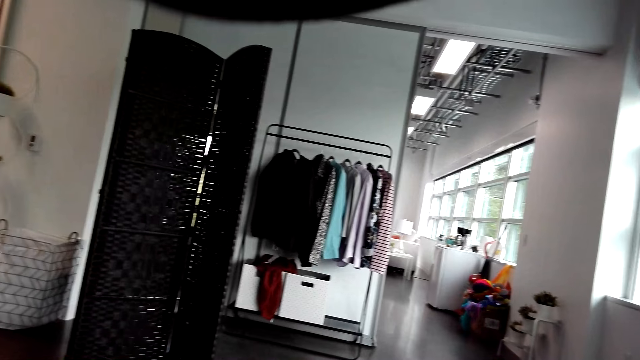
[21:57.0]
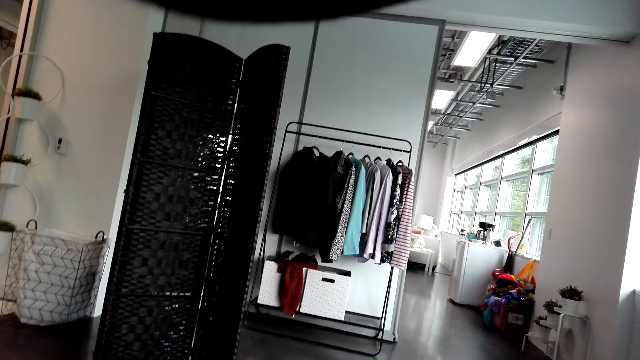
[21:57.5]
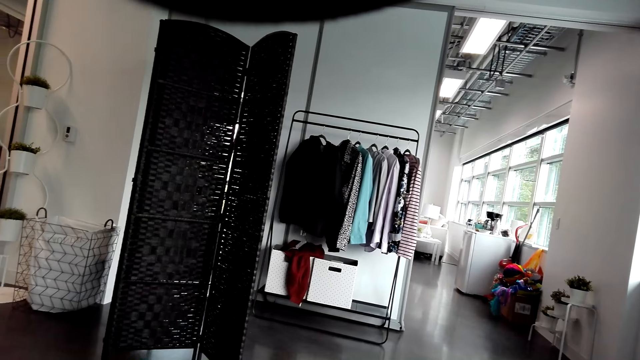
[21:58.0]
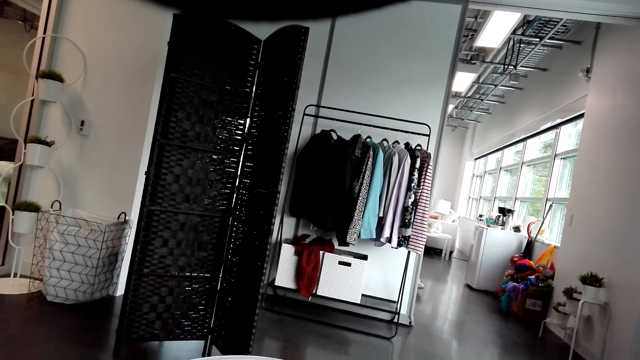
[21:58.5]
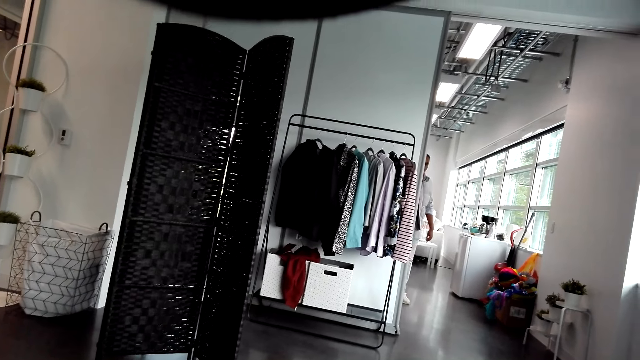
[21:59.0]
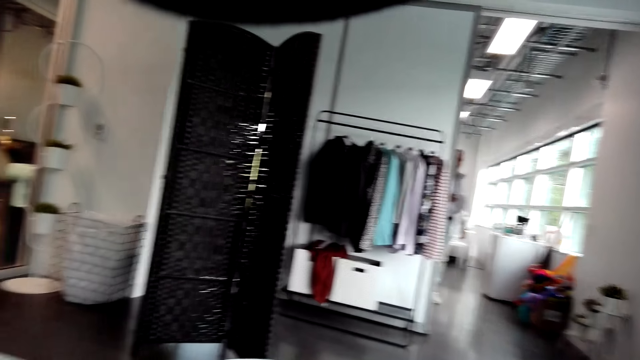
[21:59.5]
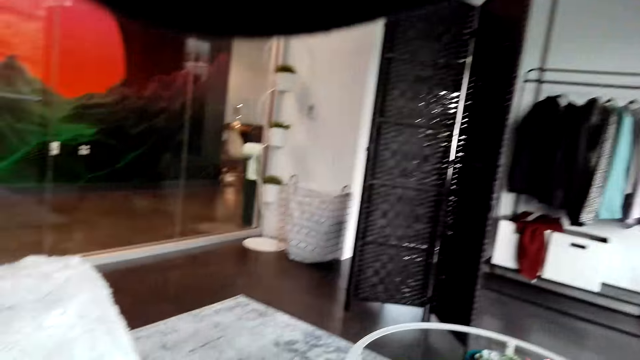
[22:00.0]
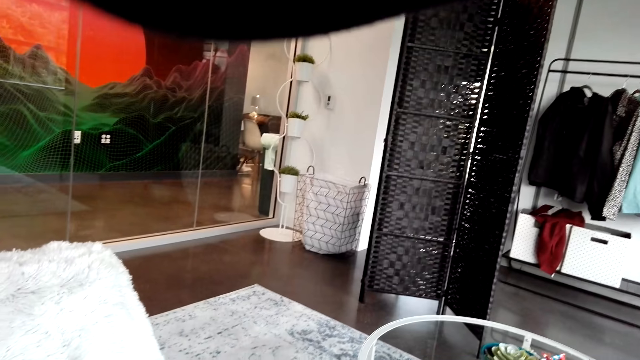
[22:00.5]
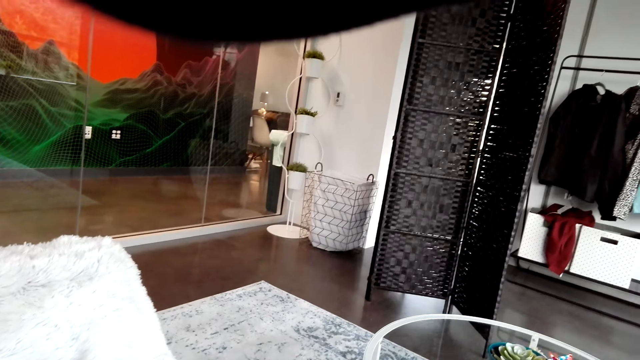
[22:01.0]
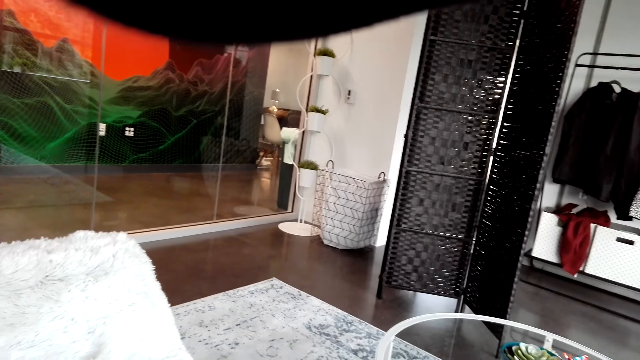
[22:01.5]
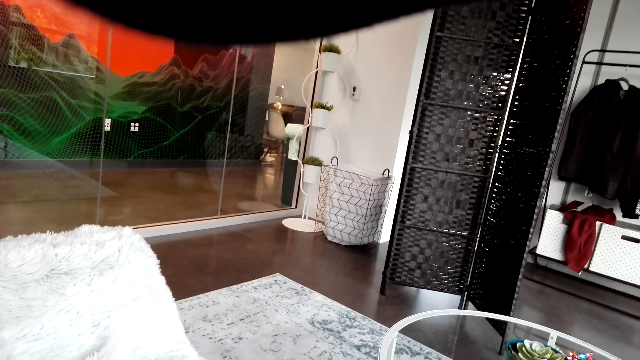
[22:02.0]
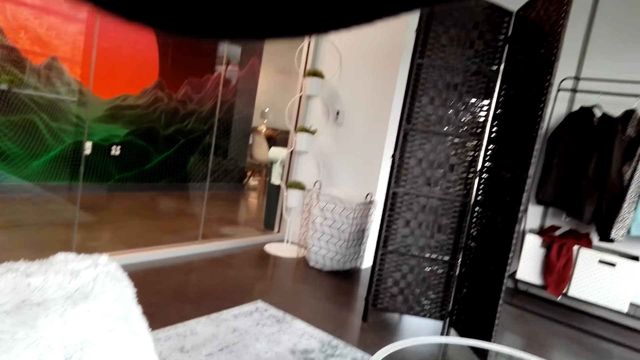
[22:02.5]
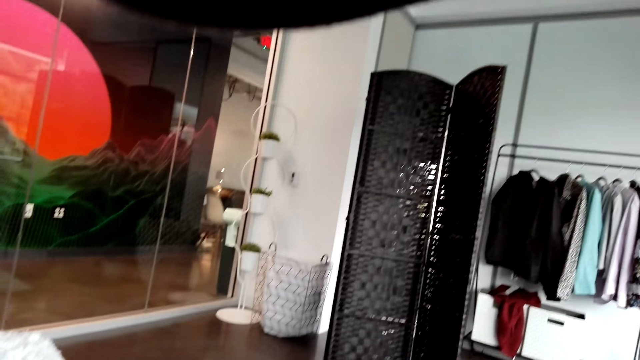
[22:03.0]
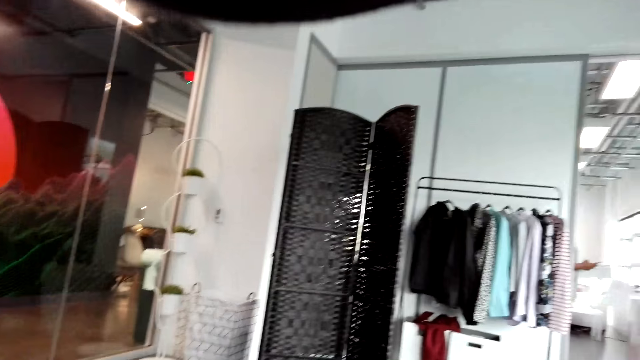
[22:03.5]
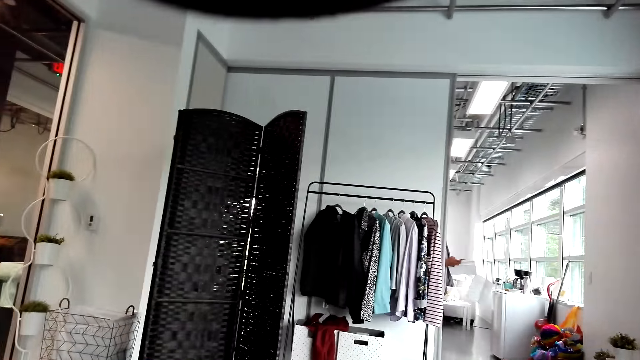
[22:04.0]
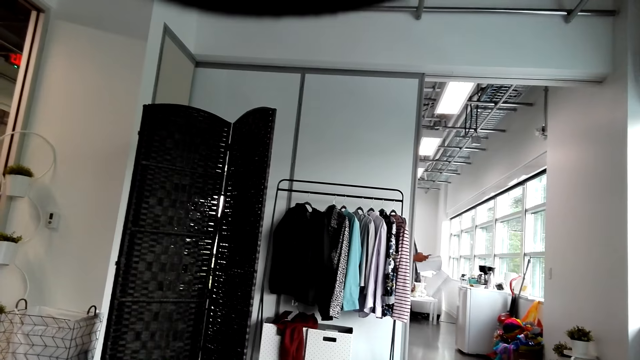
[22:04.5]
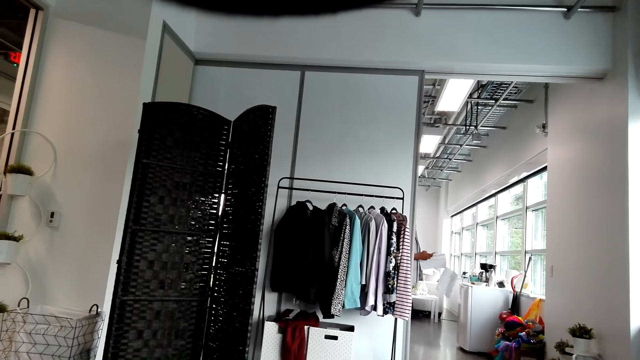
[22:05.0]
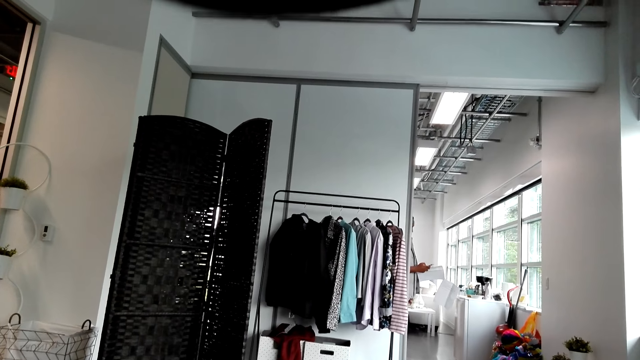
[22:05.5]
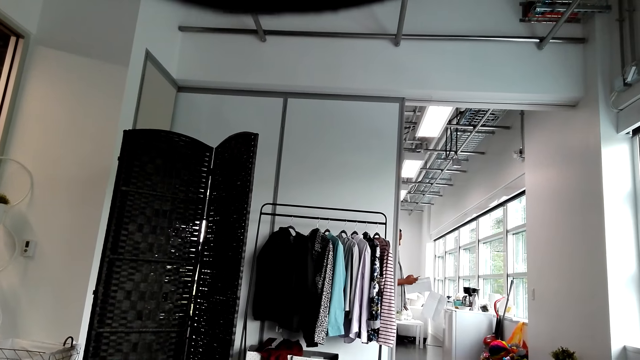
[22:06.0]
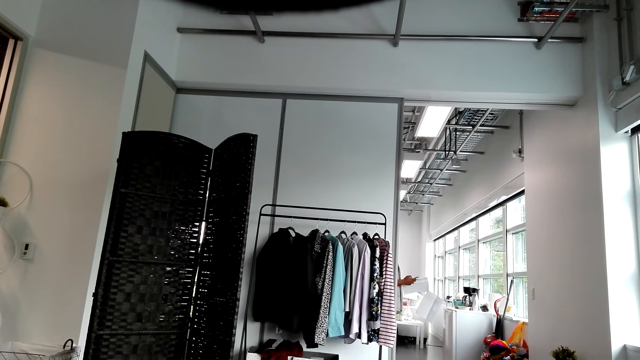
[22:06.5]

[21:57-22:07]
A person walks in the room. The camera wearer looks around the room. The person looks at the phone and holds the paper on the hand.

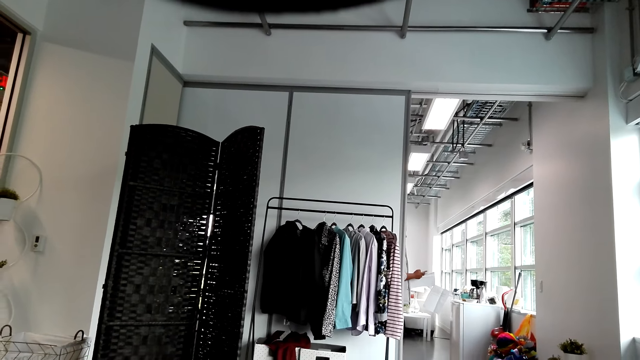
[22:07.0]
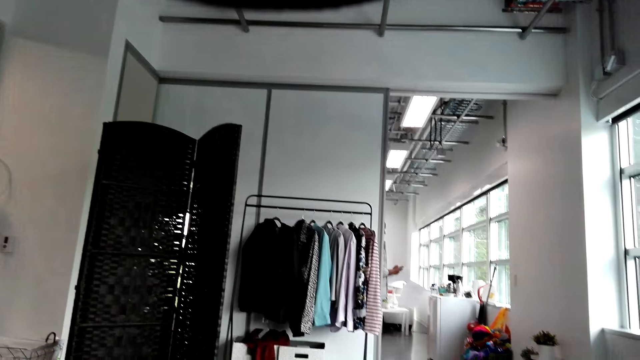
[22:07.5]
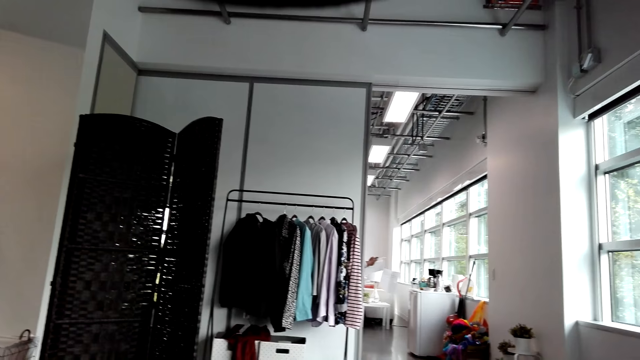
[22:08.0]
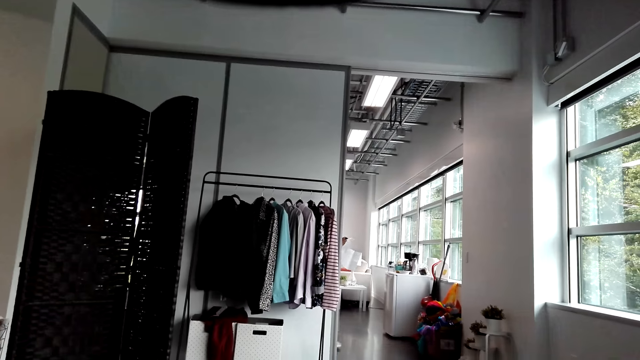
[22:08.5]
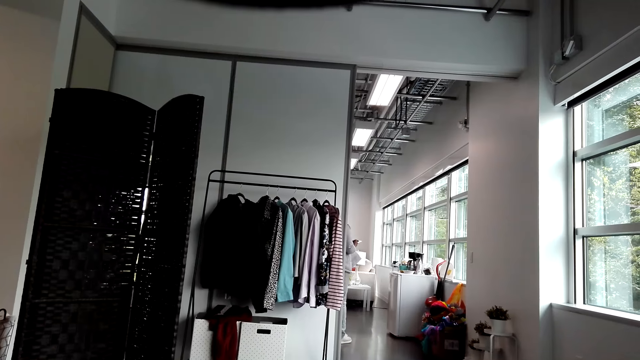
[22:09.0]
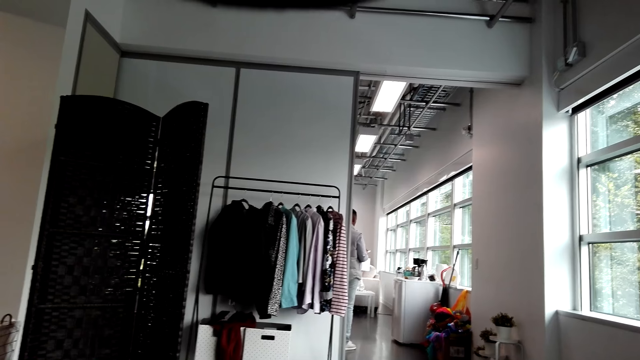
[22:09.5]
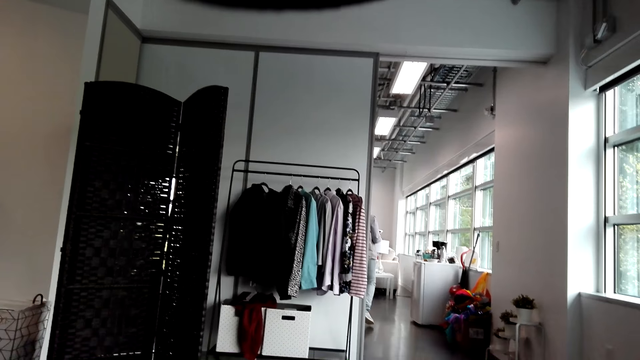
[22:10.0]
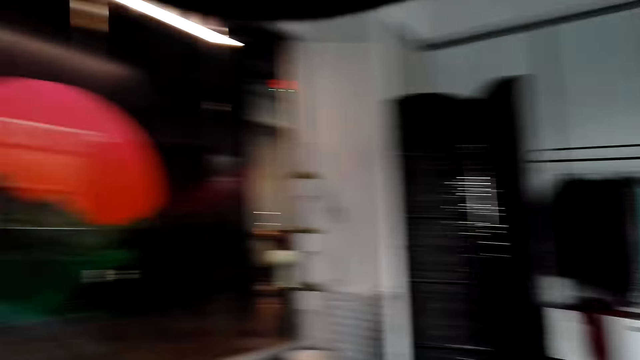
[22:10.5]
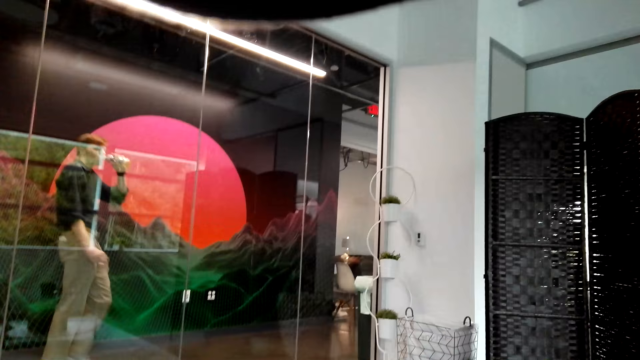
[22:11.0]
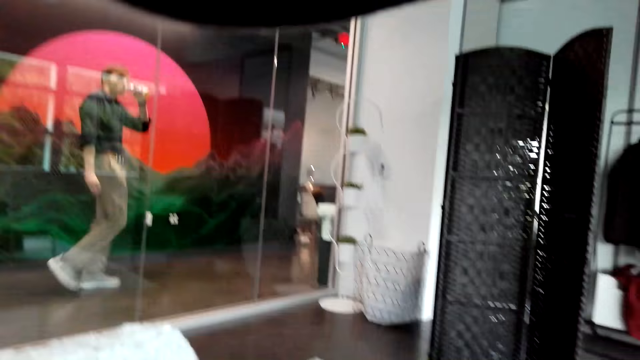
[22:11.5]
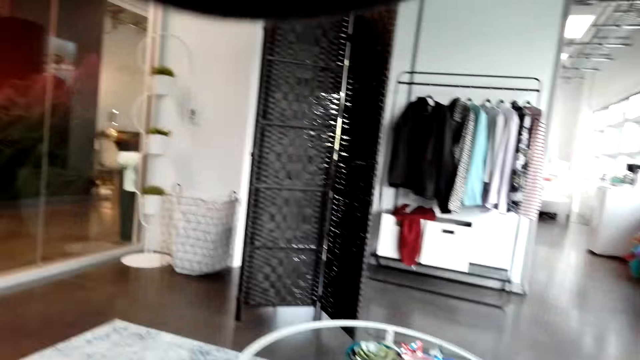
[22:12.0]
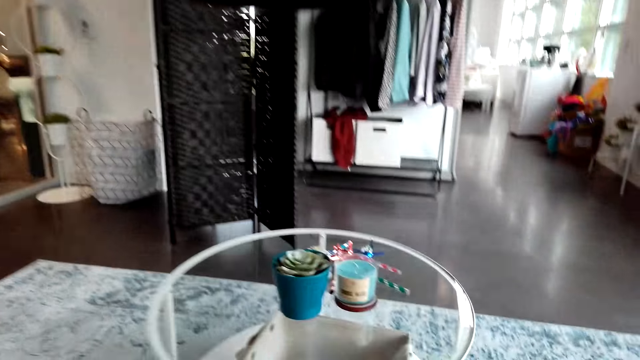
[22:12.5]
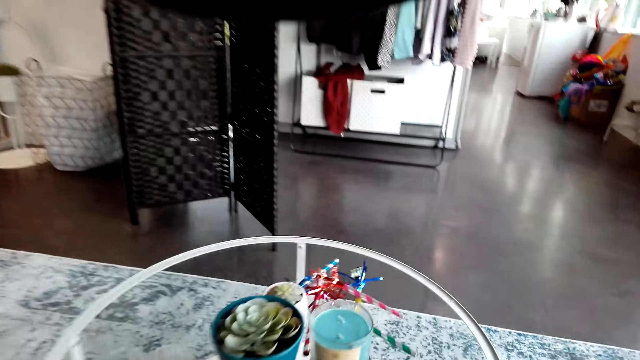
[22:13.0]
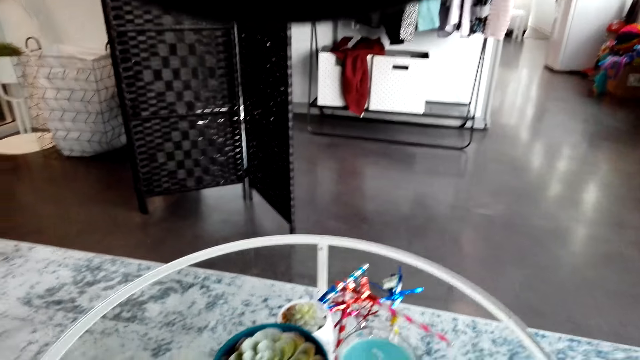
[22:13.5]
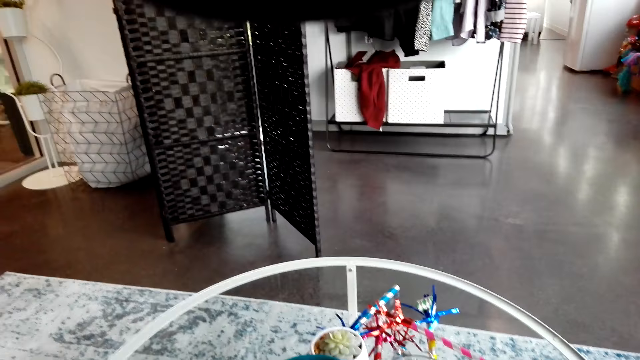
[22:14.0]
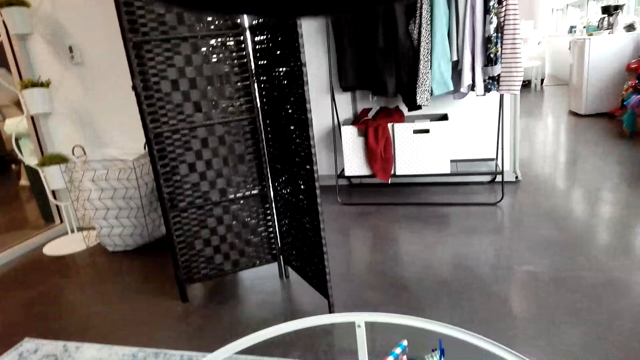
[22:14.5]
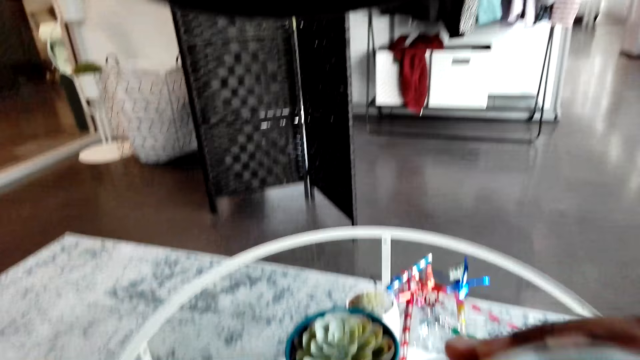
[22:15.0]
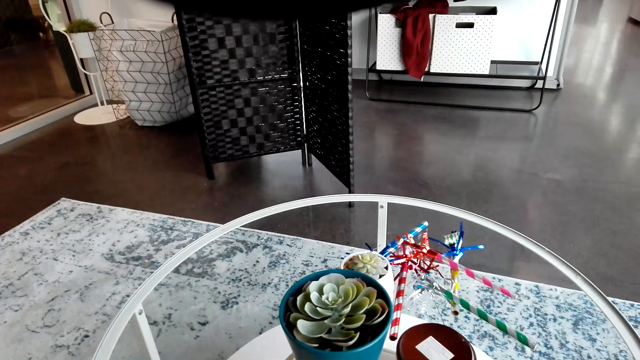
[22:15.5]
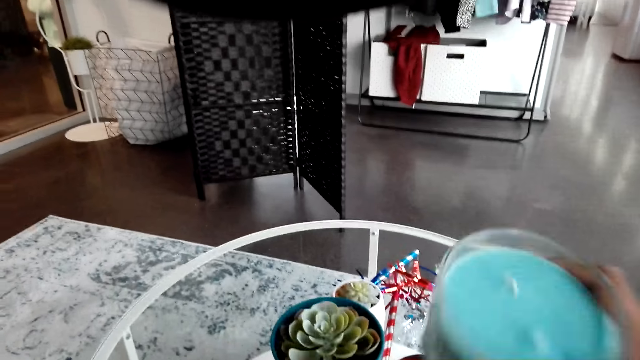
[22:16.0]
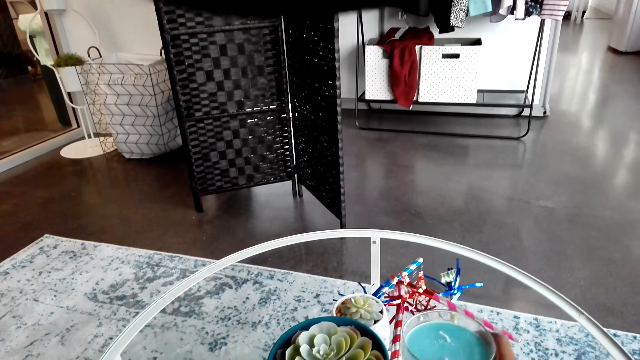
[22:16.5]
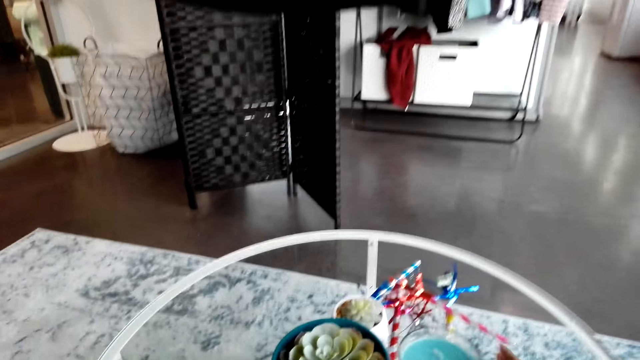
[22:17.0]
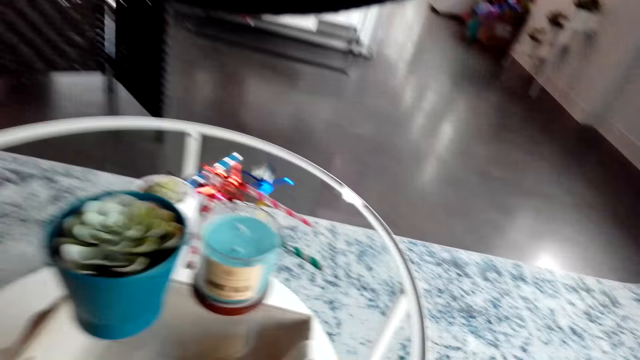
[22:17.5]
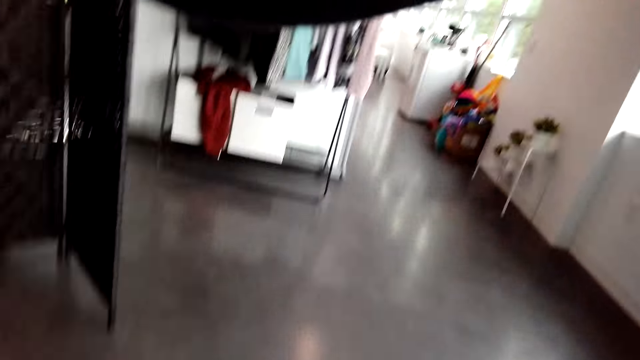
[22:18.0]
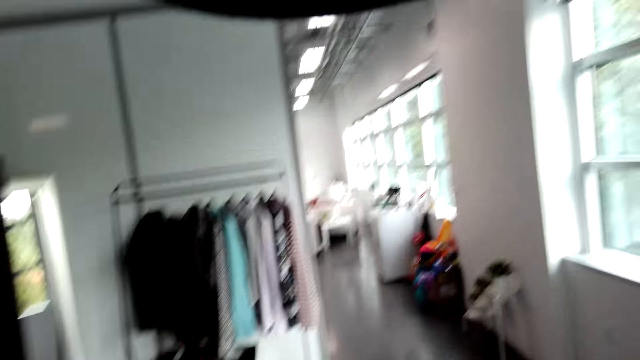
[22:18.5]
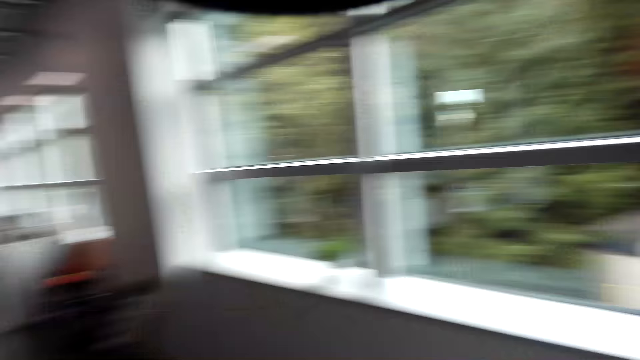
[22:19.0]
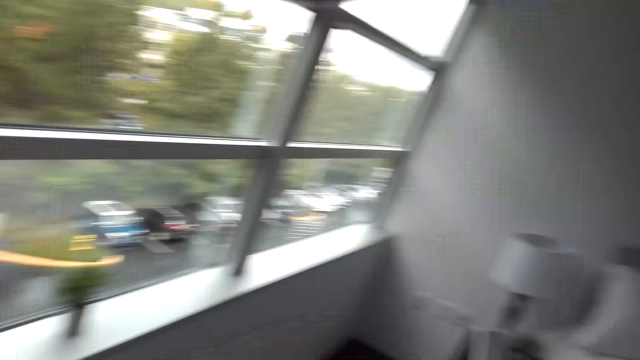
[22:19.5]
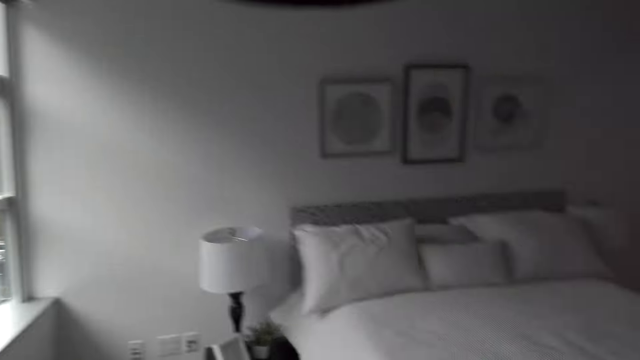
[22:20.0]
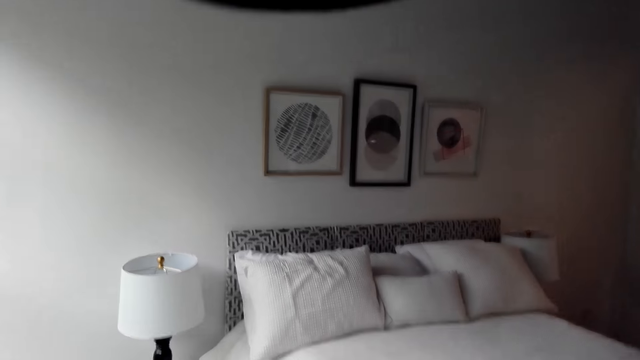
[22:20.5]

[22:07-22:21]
A person walks in the room. A man sips the drink and walks in the room. The camera wearer picks the candle from the table. They place the candle on the table. They walk in the room.
